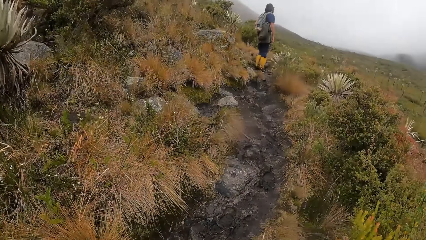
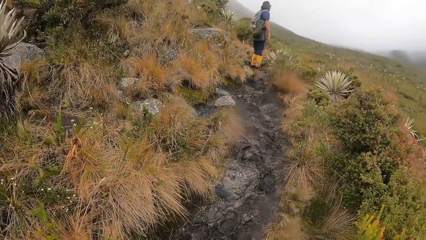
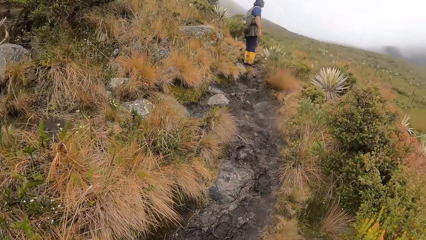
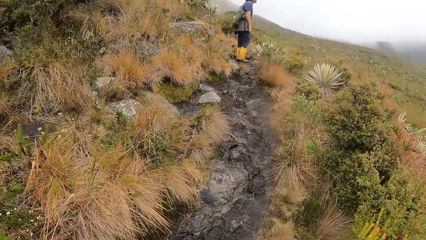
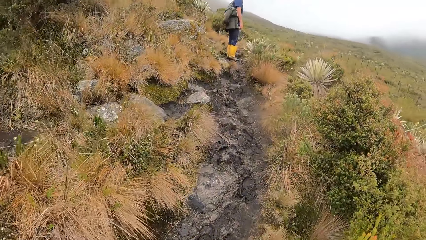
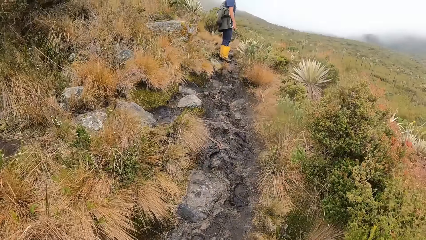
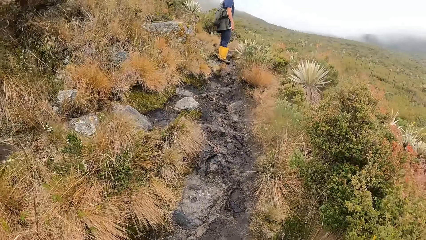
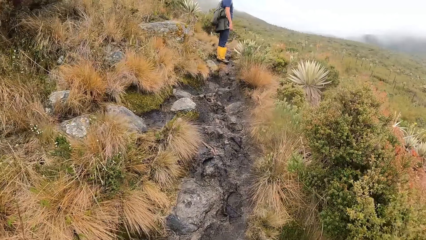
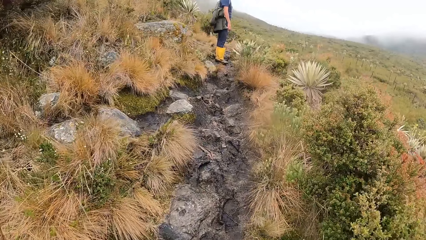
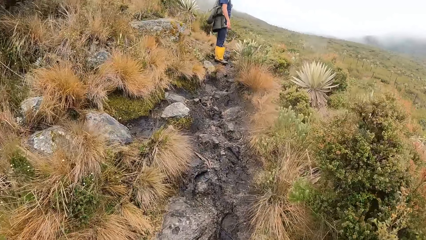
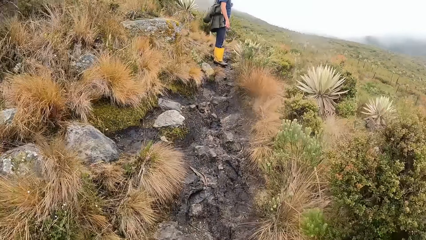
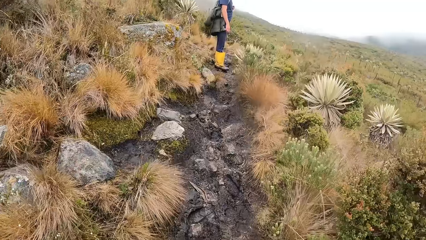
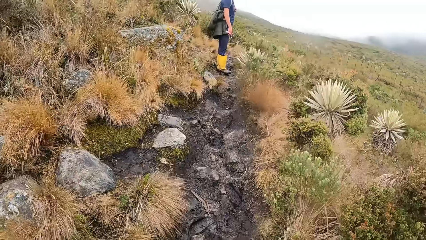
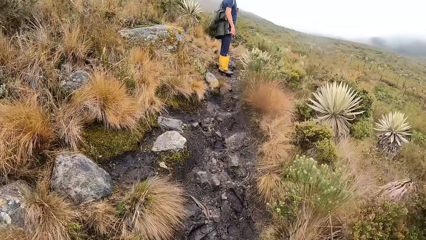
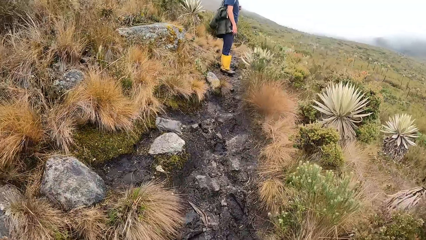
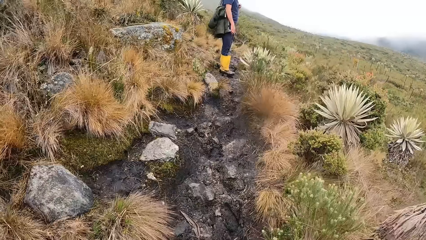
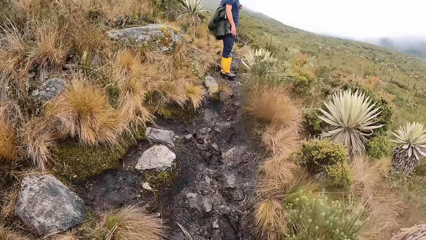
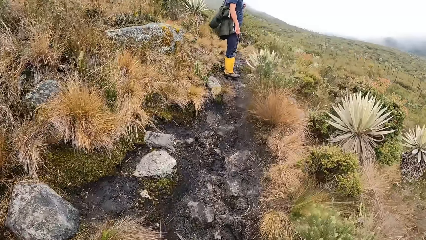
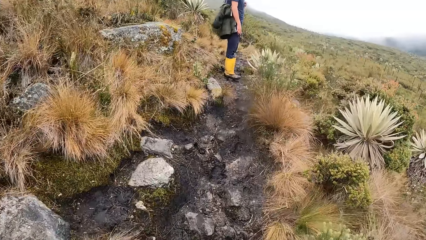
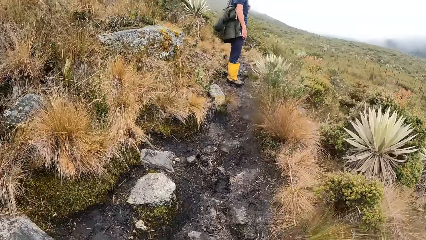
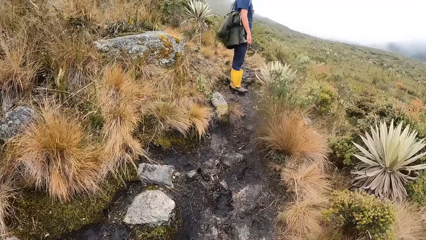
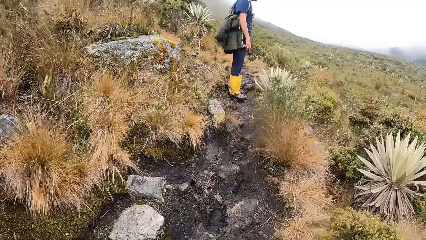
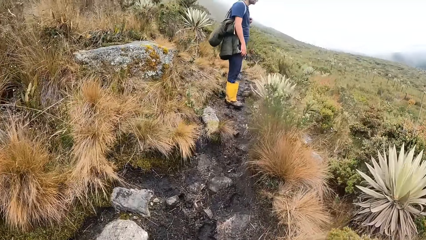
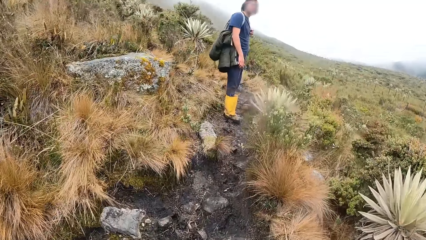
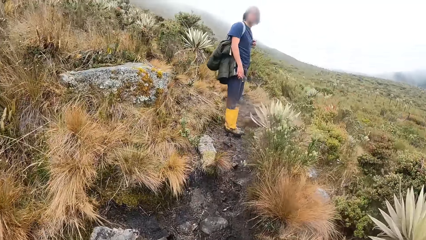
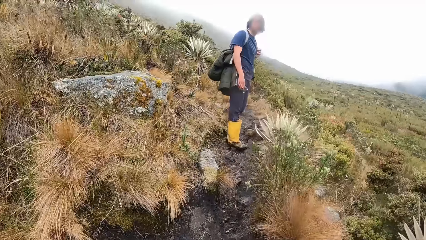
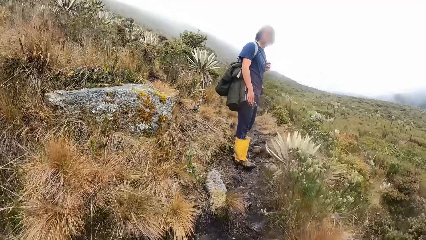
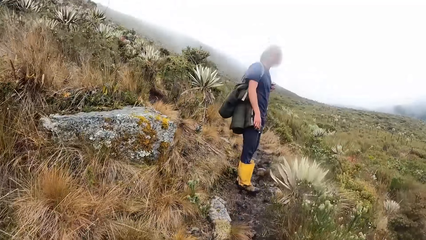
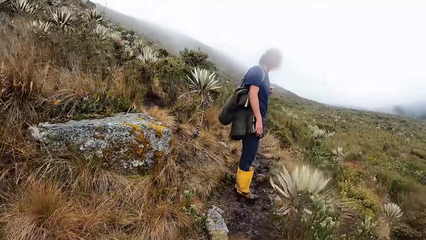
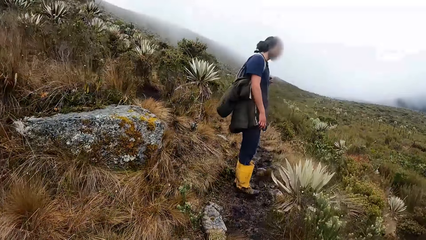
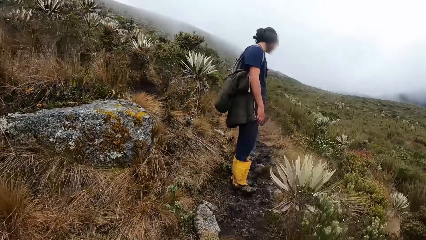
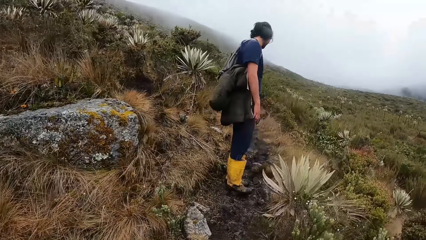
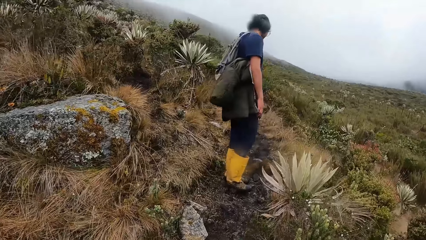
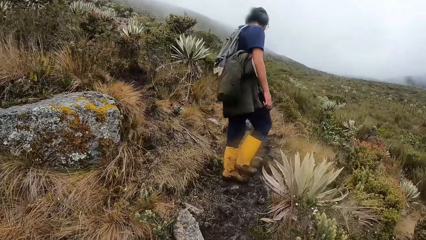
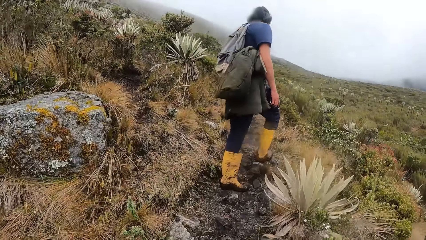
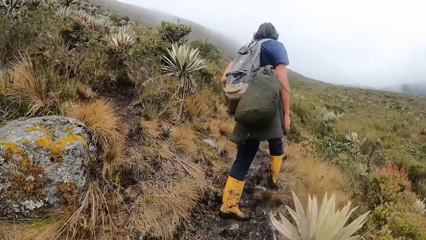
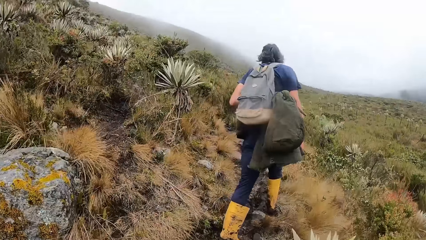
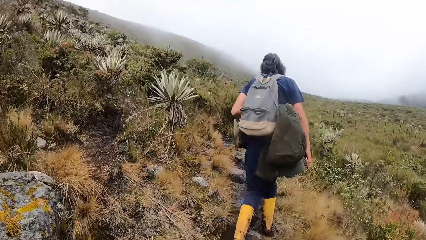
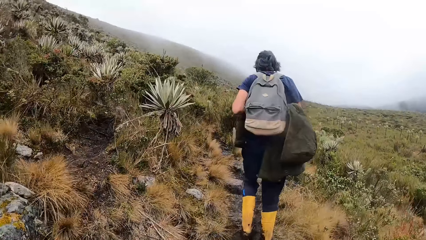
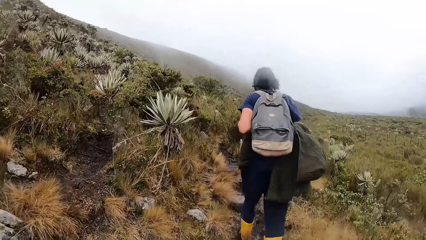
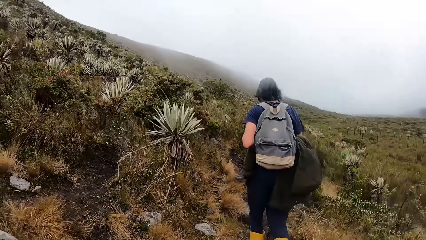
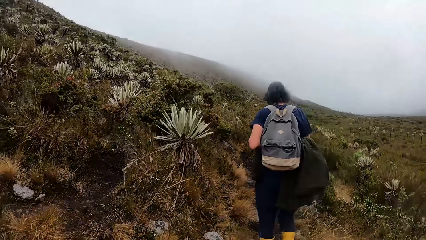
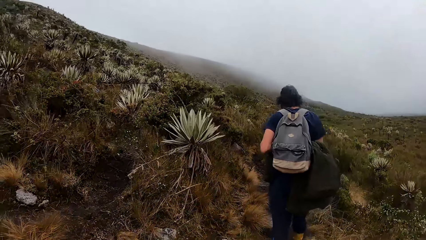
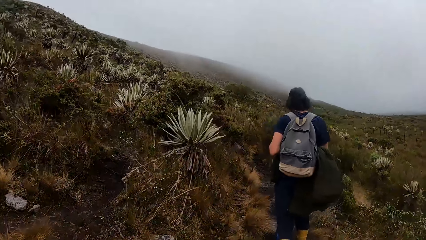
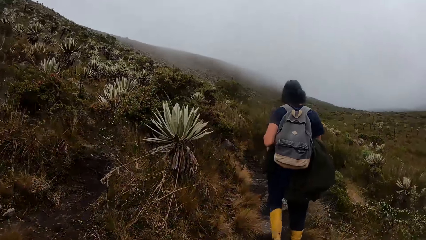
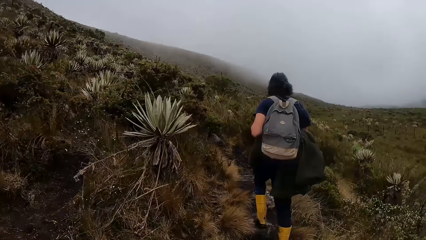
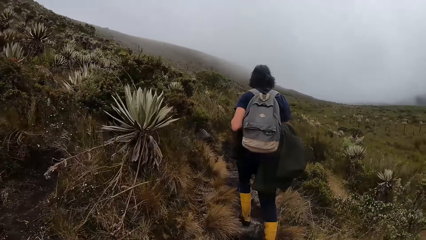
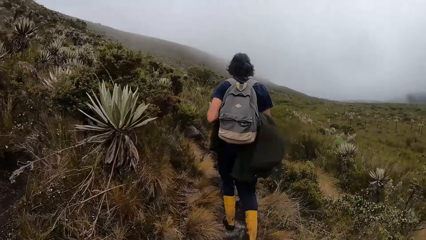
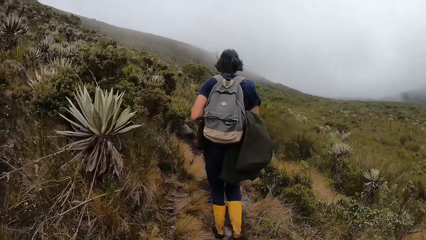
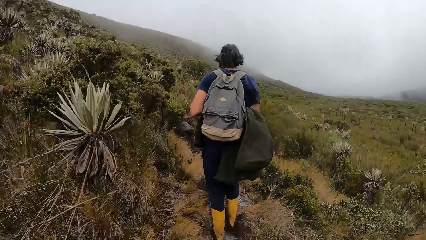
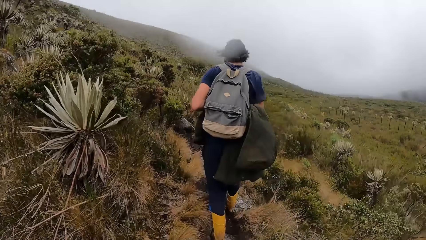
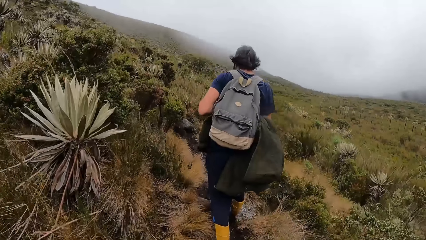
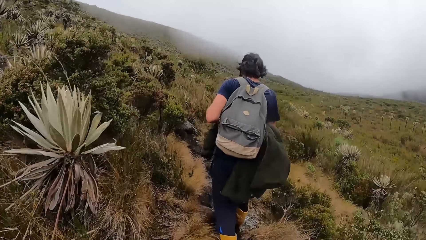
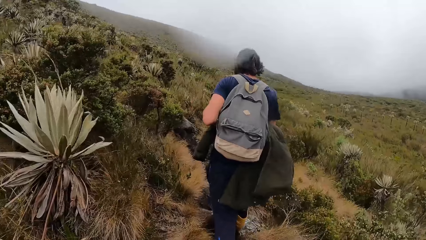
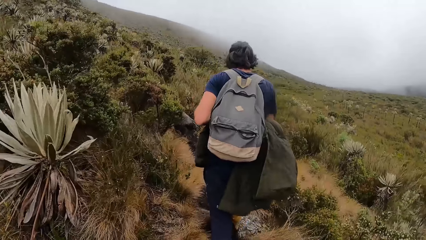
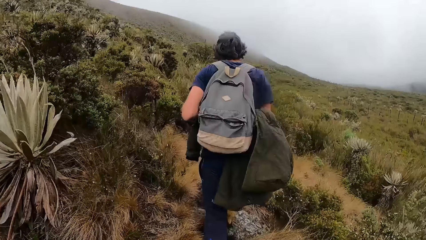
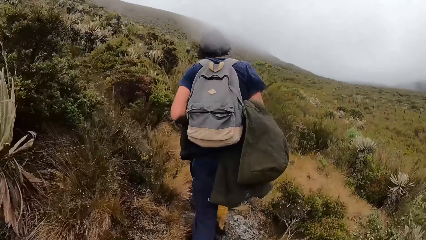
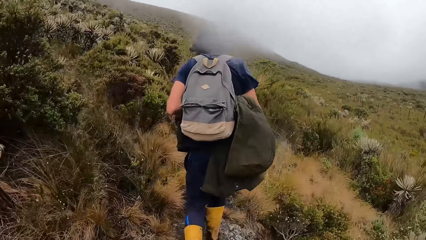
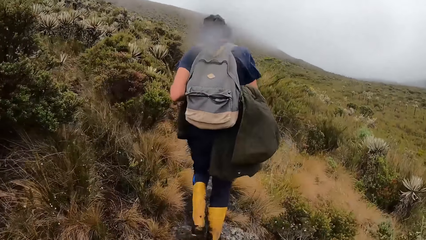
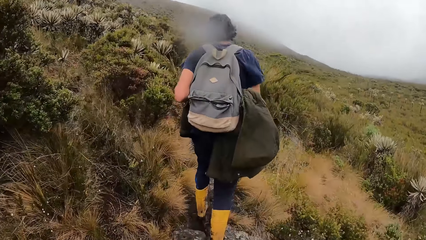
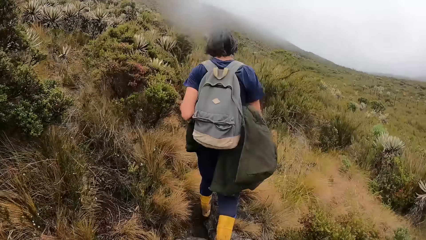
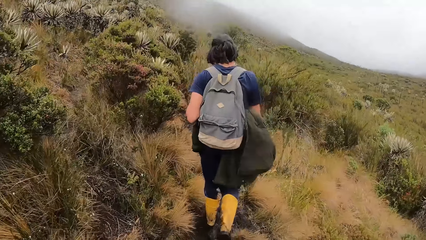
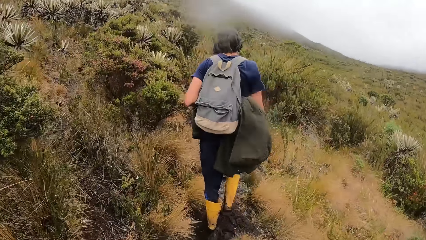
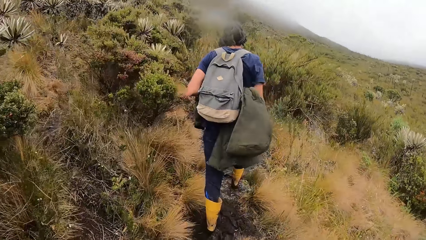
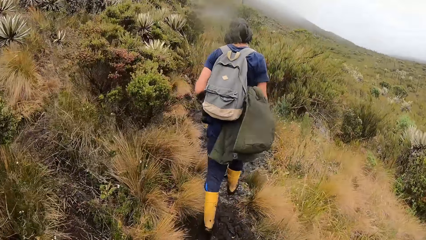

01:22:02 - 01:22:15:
A man stares around. The camera wearer climbs the mountain. The man goes up the mountain. The camera wearer climbs the mountain.

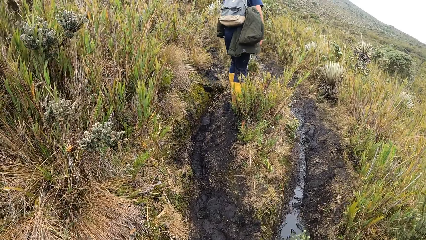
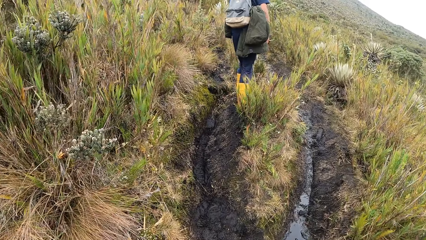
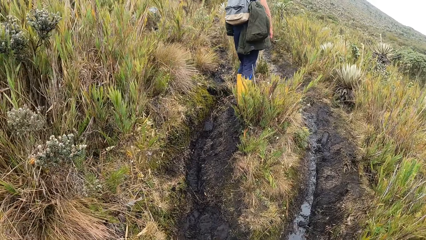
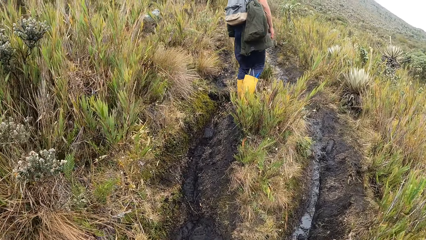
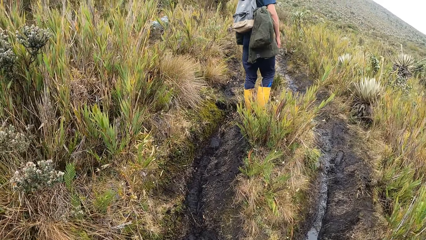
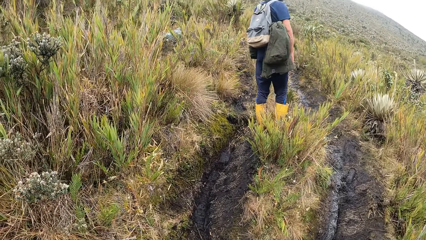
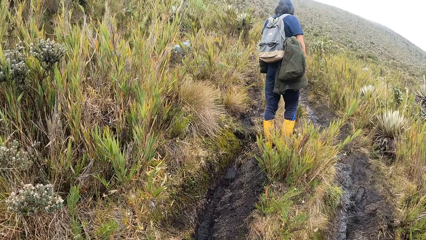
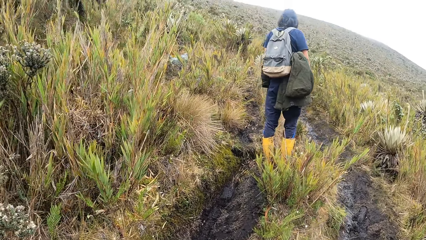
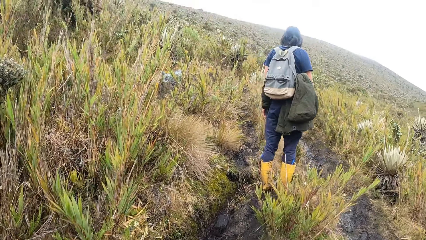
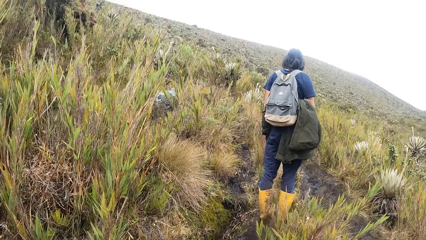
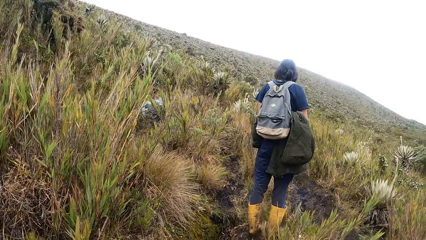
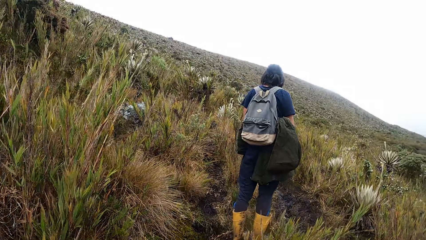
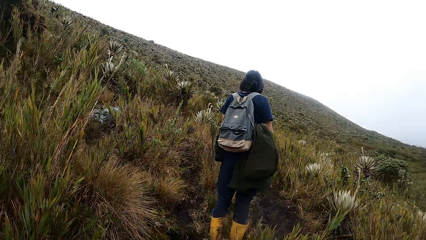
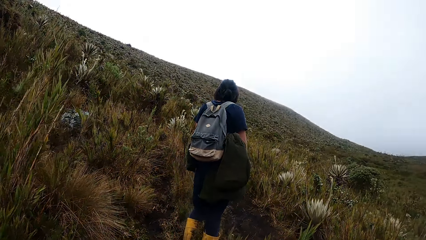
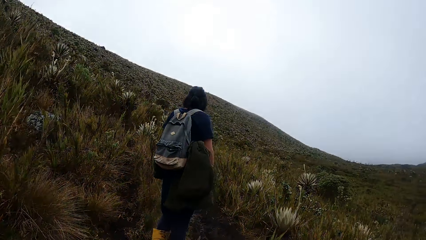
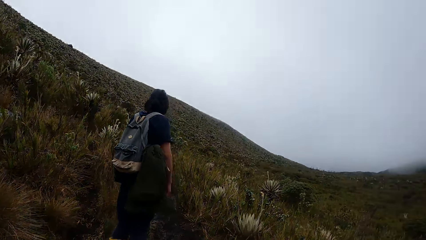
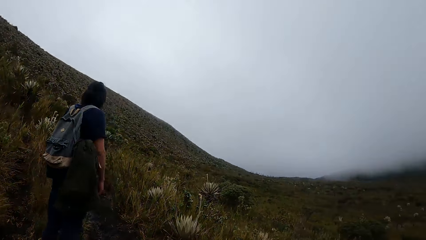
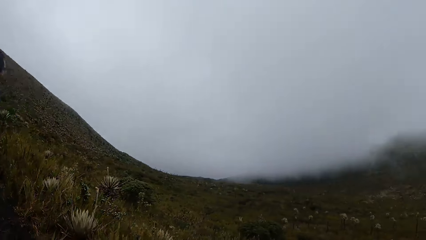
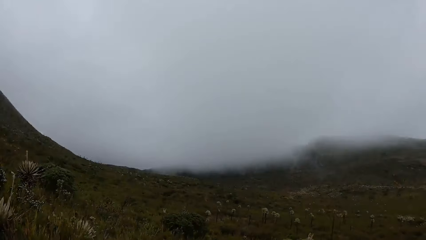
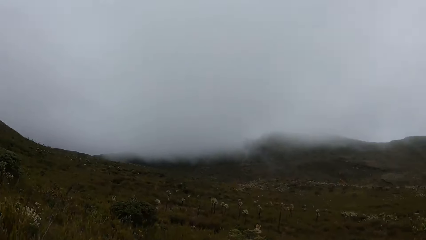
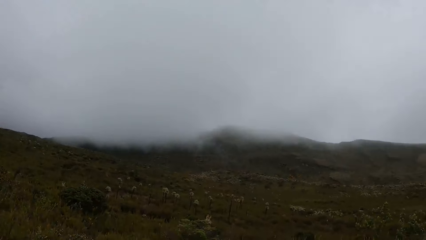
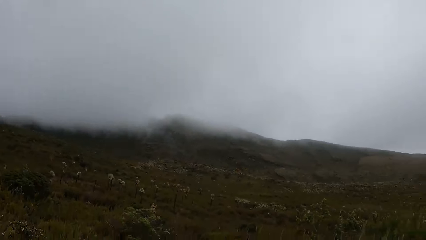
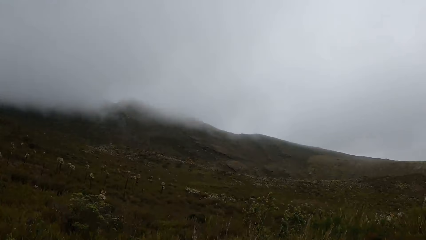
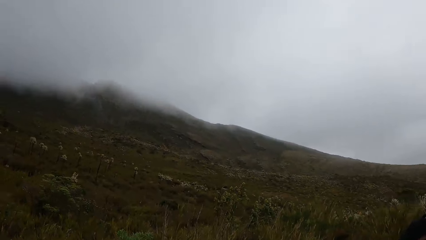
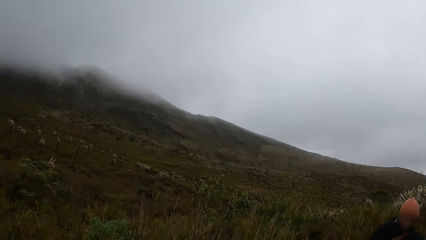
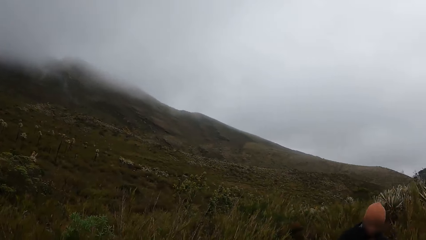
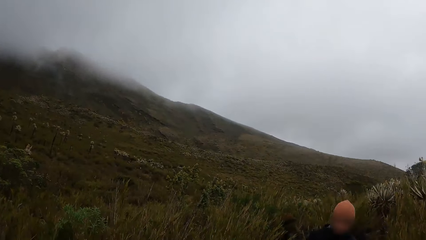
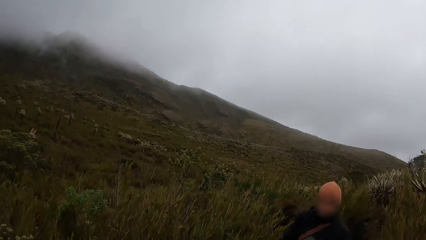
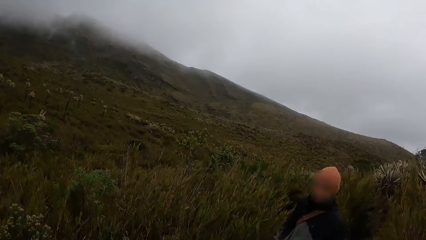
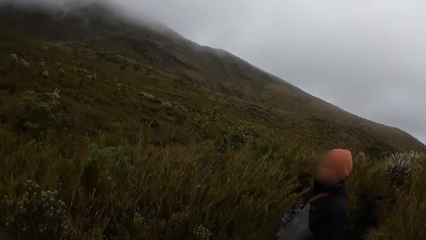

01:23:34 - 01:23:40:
A man stares around. The camera wearer looks around. They stop on the hill.
